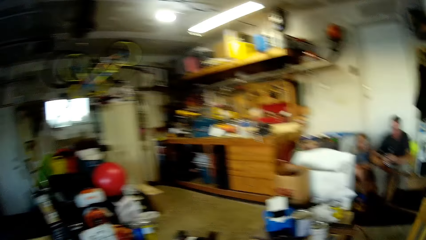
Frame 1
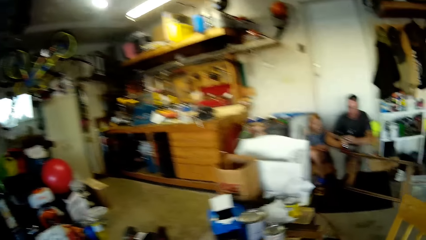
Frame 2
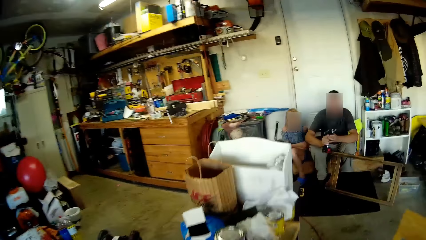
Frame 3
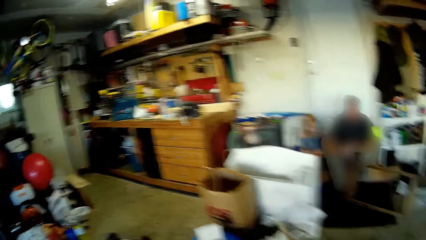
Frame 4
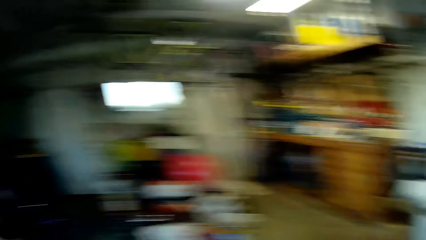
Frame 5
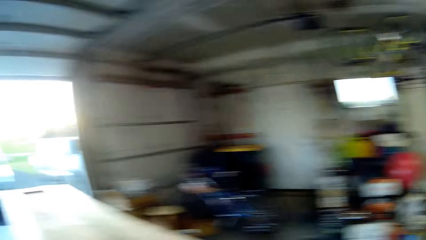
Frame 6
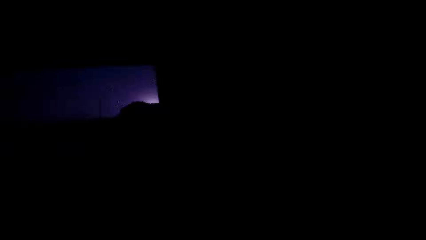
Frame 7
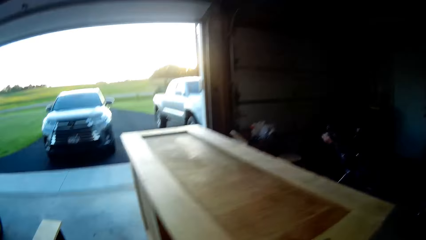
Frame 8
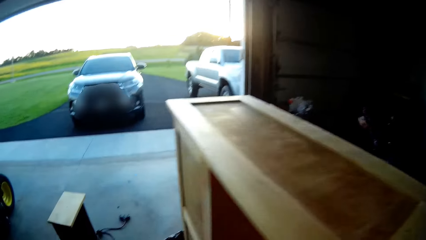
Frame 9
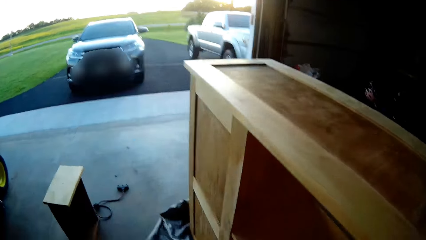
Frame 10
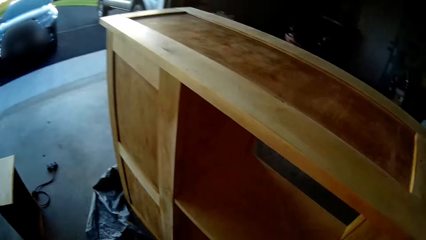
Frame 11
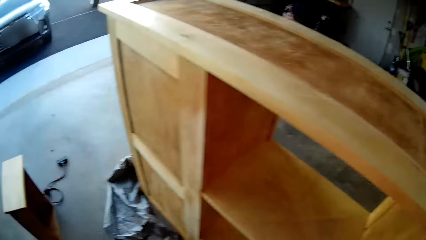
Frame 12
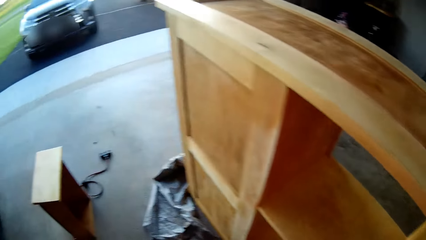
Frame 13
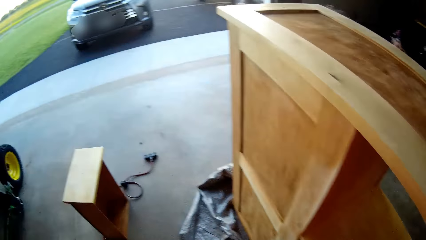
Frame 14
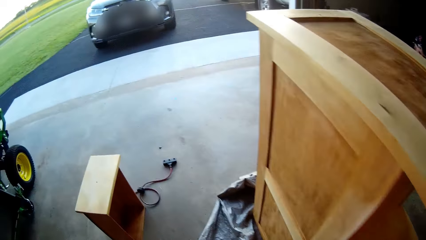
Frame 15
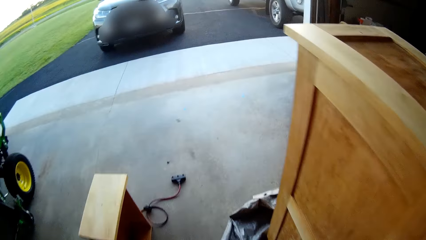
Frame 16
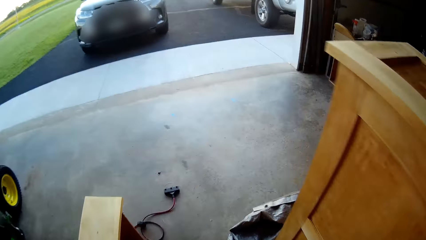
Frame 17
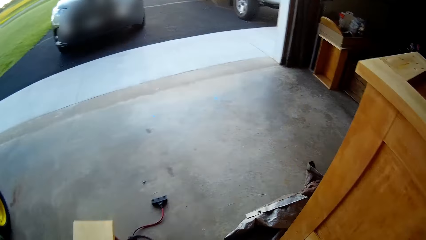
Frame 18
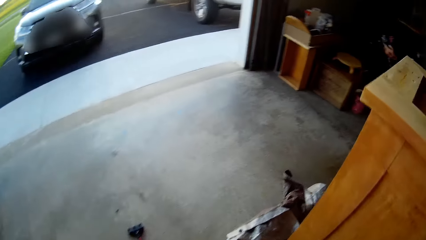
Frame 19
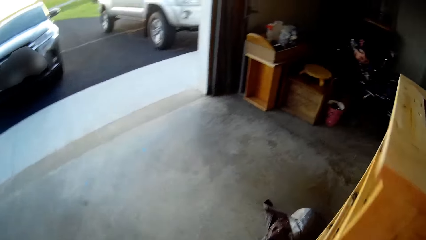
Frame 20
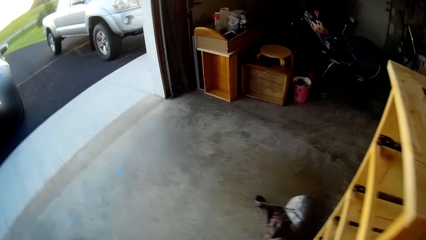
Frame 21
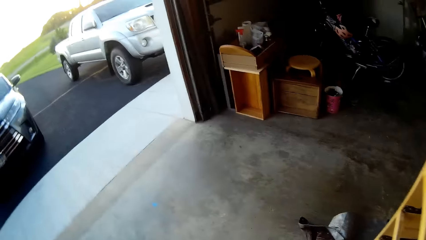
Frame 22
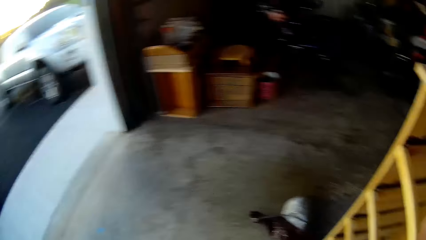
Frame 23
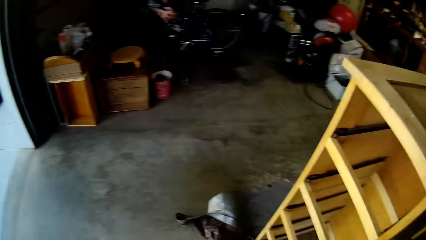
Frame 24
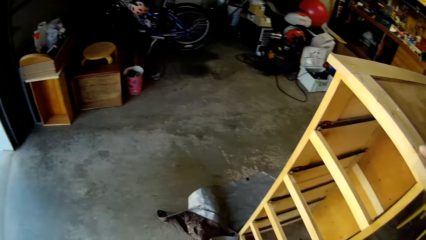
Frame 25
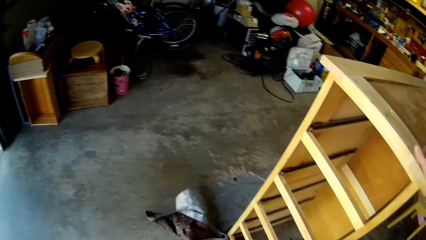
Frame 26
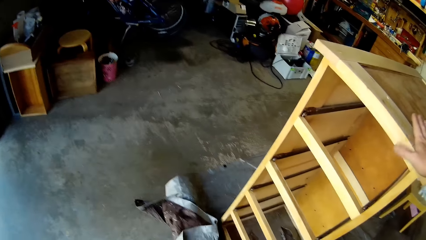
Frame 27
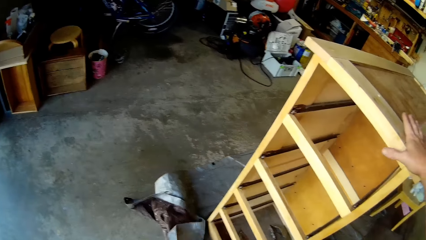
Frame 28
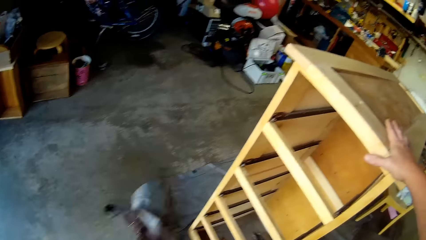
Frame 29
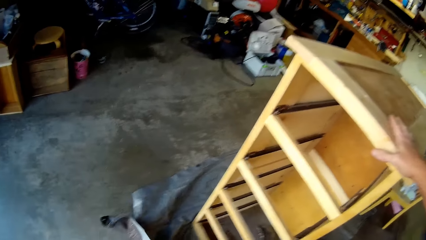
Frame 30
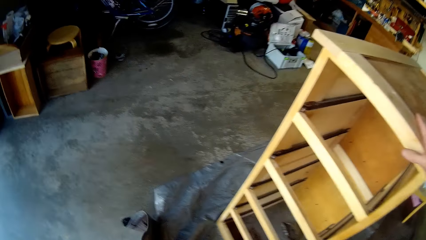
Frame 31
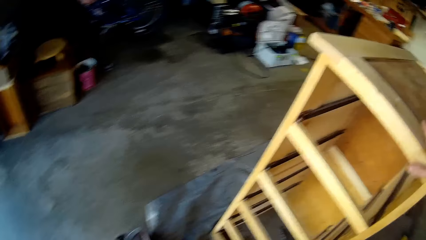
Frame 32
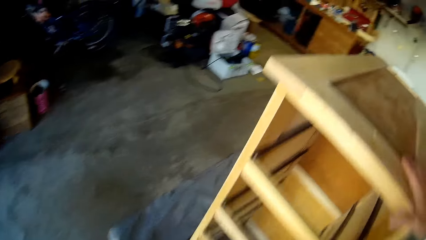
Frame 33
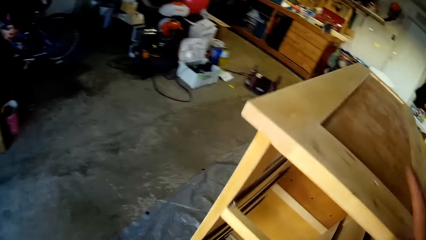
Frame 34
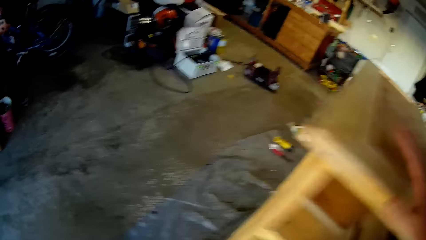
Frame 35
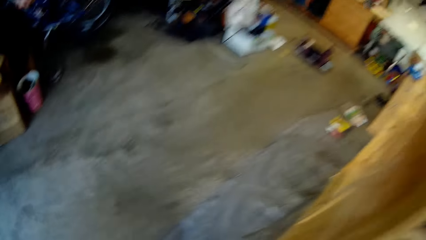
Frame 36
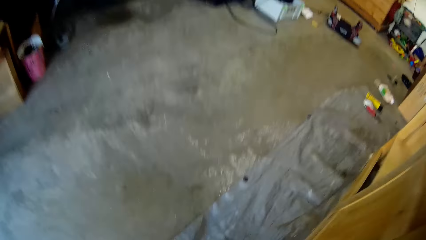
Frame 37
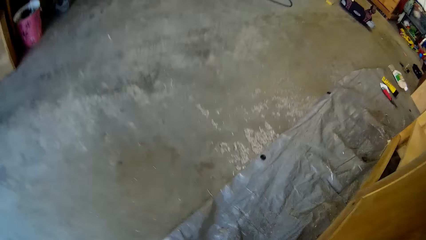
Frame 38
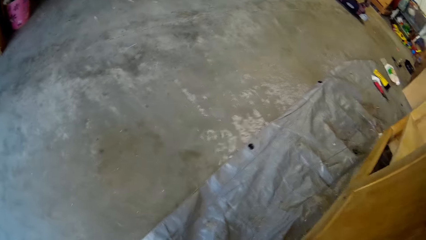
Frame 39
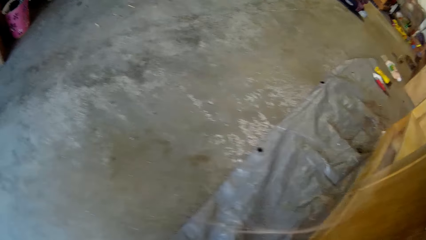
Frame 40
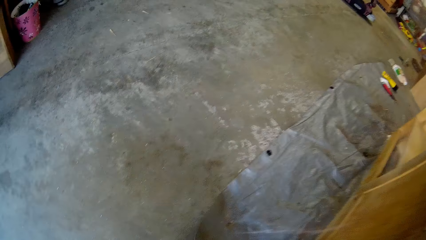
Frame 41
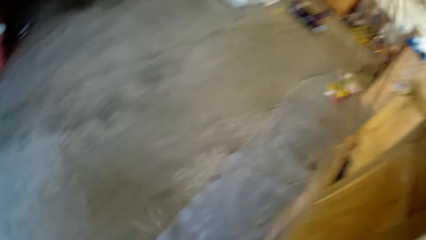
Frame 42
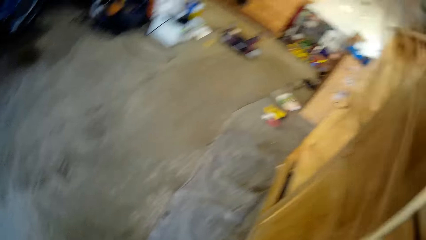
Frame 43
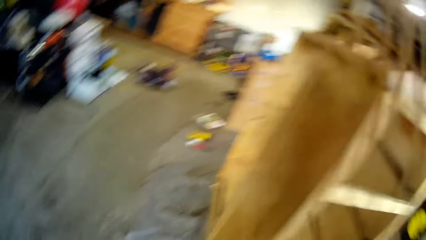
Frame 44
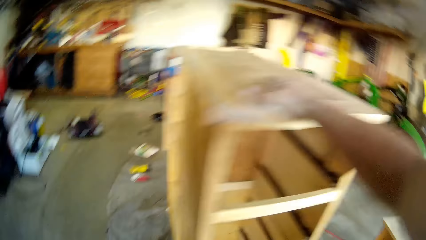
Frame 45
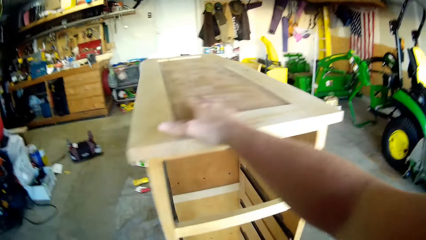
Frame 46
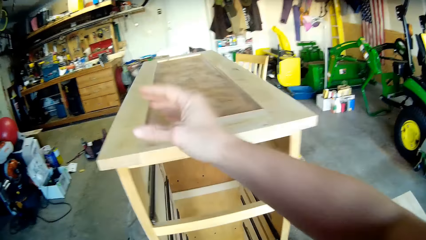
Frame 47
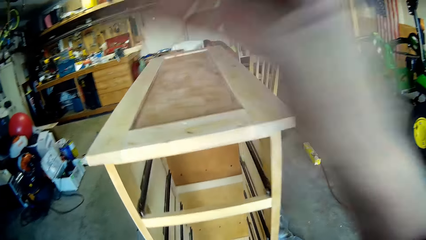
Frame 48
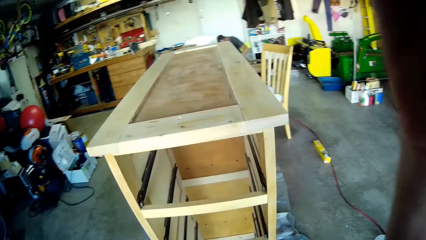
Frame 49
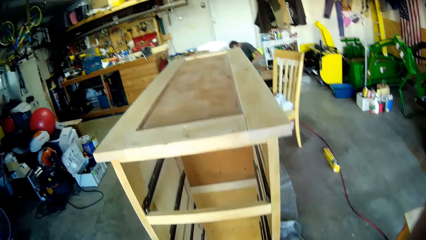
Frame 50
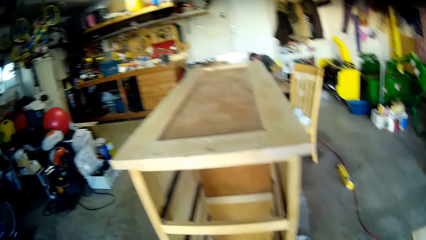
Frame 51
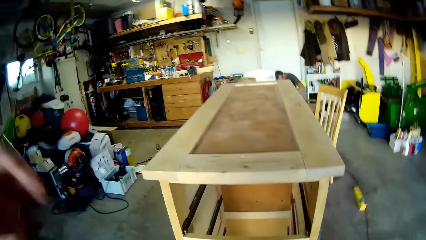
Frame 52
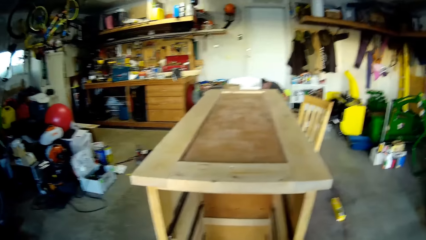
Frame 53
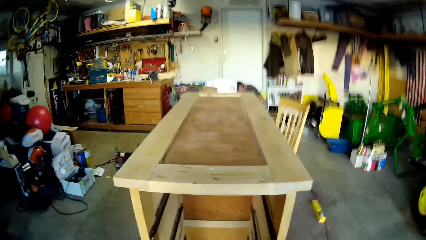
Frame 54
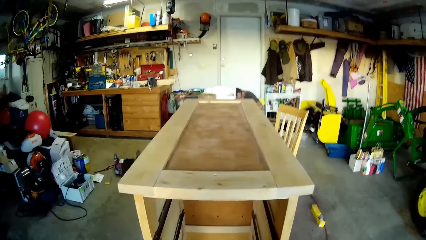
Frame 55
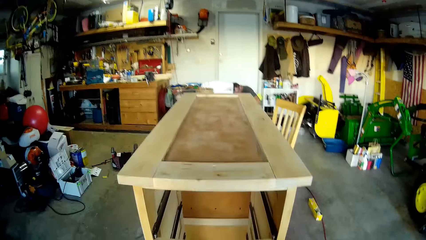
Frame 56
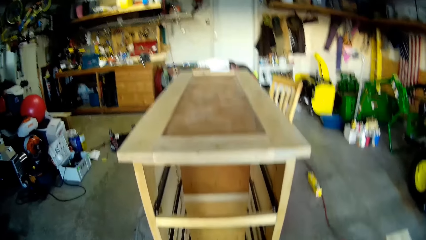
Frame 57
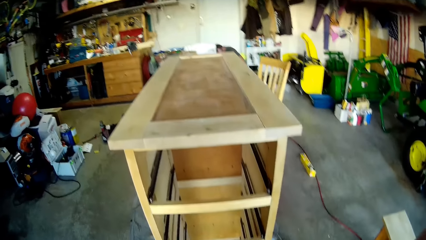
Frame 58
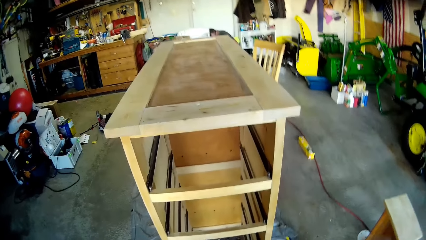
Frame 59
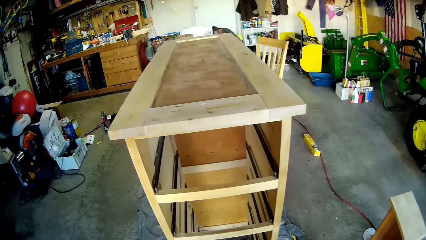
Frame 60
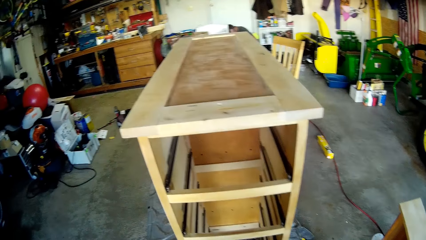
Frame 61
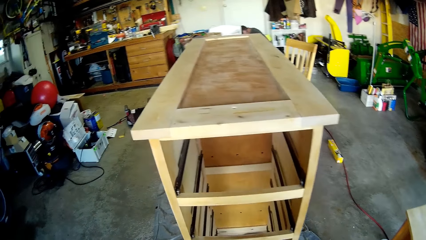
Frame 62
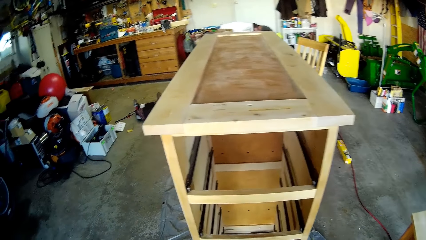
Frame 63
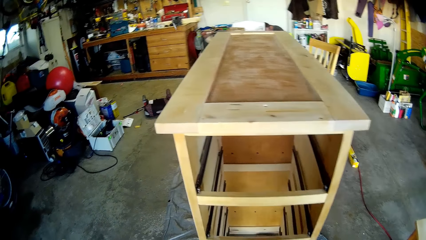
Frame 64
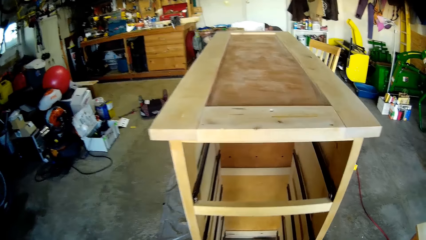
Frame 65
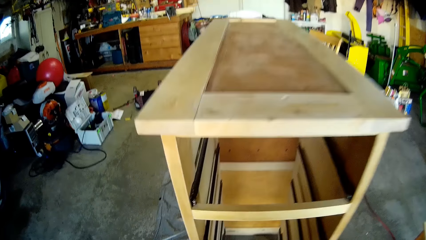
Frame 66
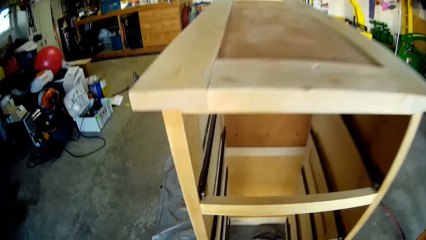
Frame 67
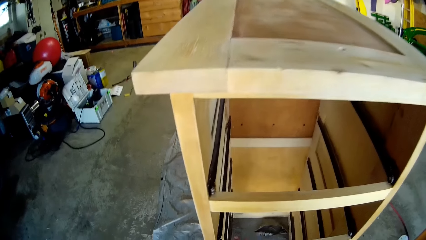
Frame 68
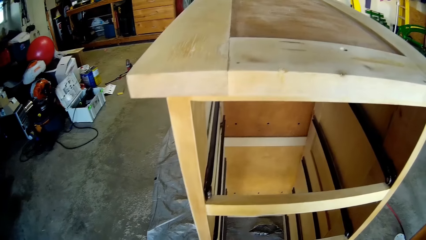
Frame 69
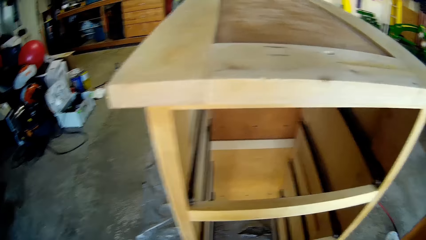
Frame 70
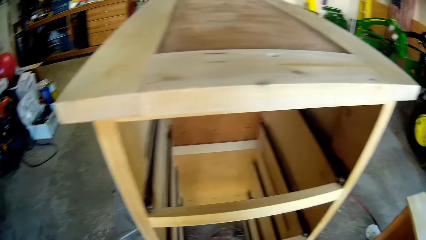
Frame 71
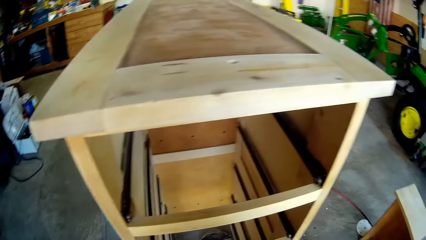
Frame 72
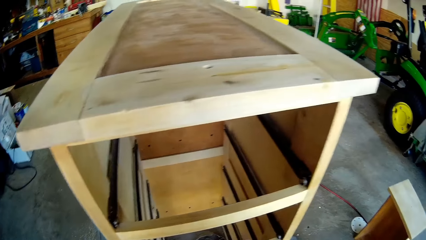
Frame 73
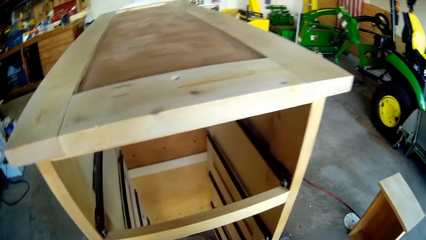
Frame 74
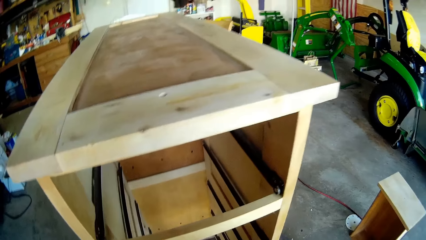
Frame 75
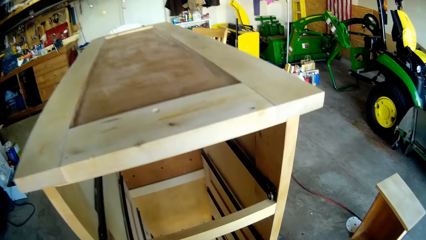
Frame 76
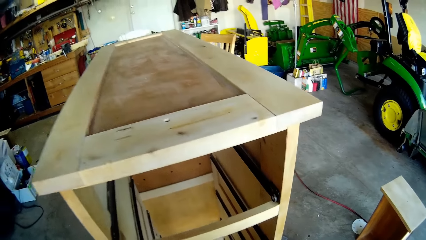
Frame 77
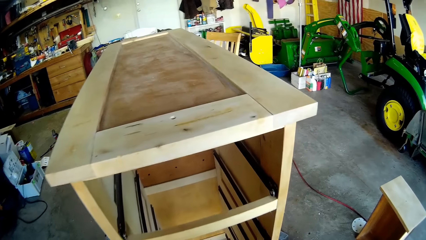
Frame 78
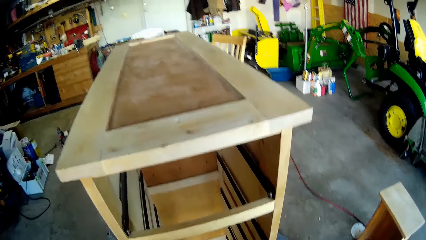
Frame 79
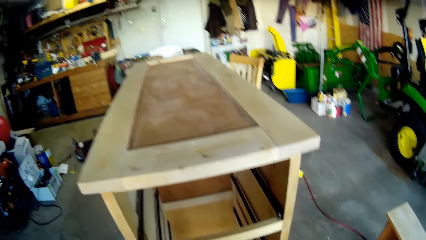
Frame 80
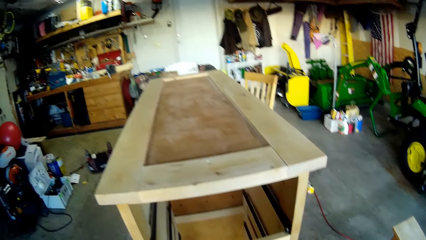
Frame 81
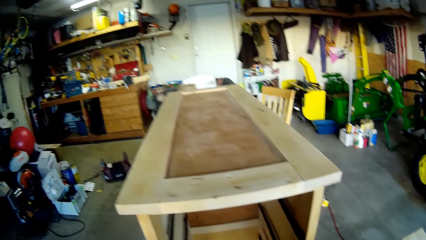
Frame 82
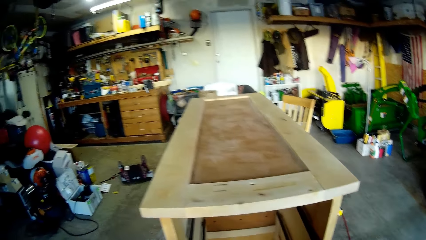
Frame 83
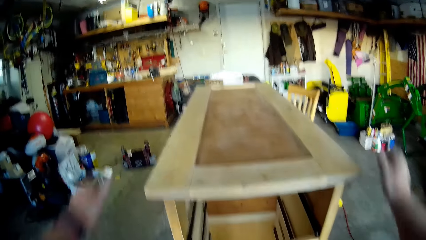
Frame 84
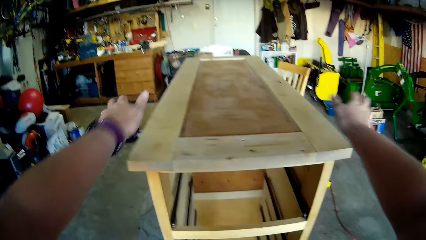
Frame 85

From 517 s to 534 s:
The camera wearer walks. They straighten the paper. They look at the drawer.
